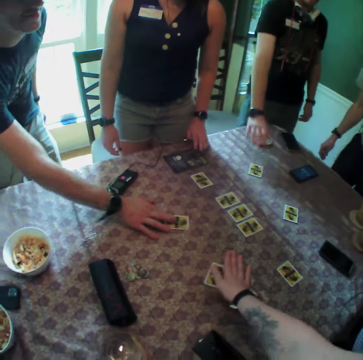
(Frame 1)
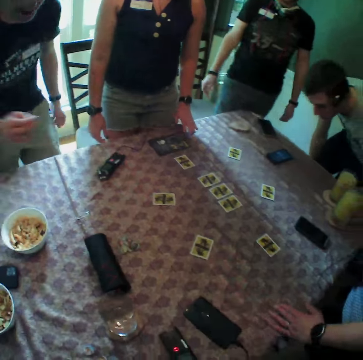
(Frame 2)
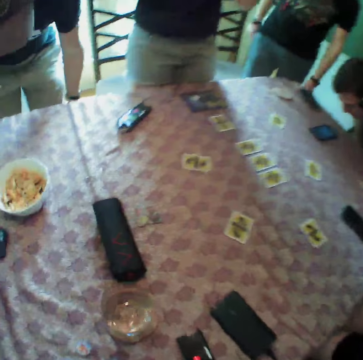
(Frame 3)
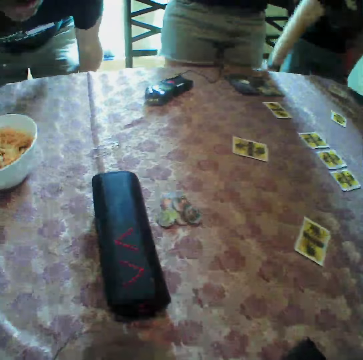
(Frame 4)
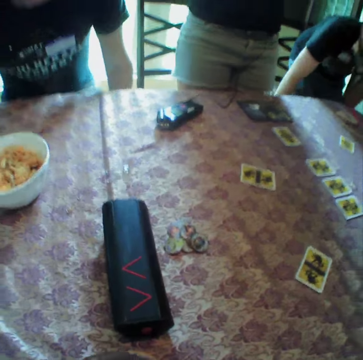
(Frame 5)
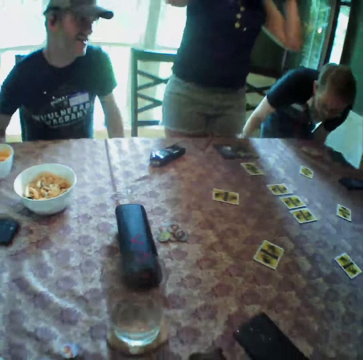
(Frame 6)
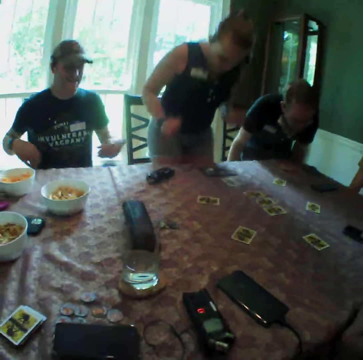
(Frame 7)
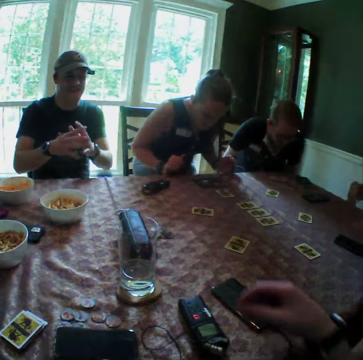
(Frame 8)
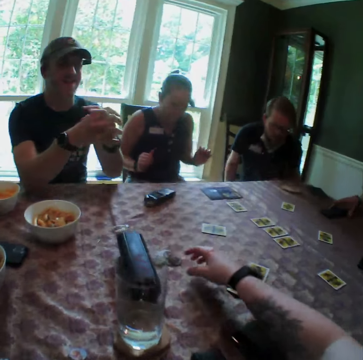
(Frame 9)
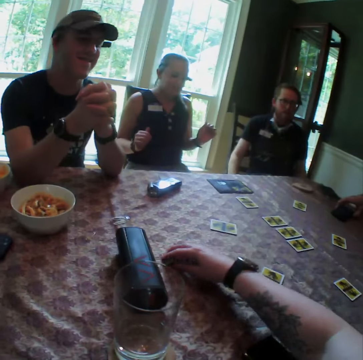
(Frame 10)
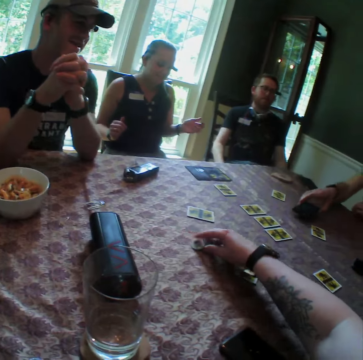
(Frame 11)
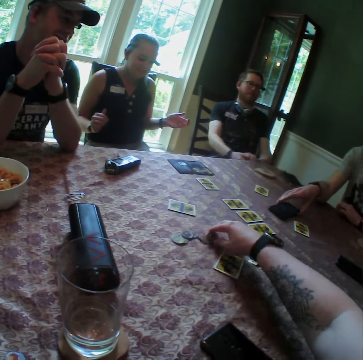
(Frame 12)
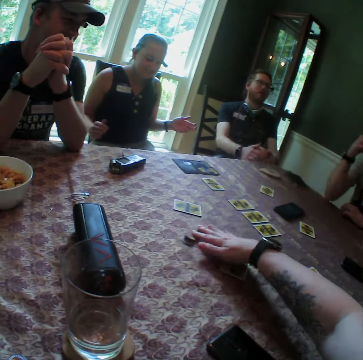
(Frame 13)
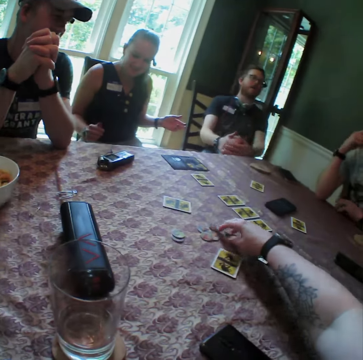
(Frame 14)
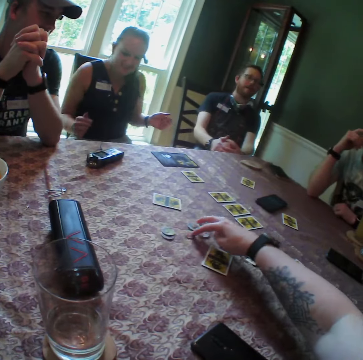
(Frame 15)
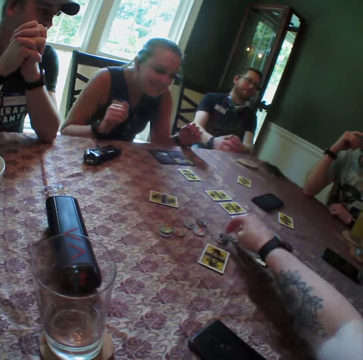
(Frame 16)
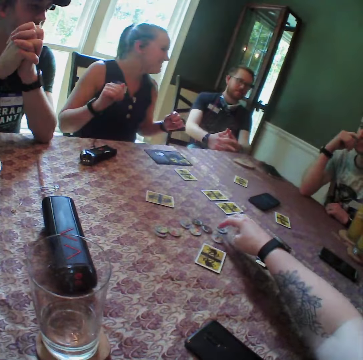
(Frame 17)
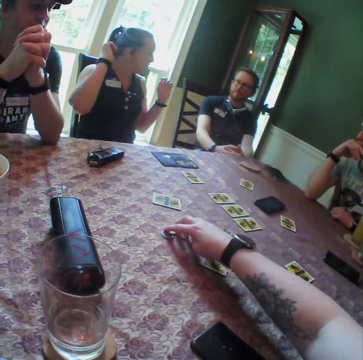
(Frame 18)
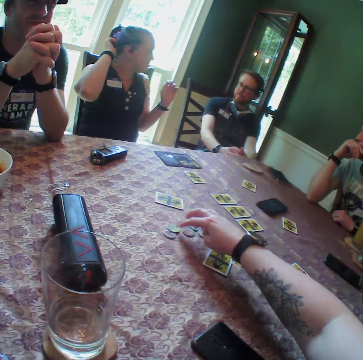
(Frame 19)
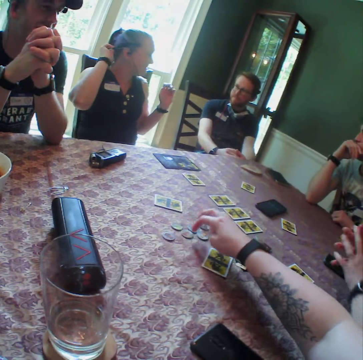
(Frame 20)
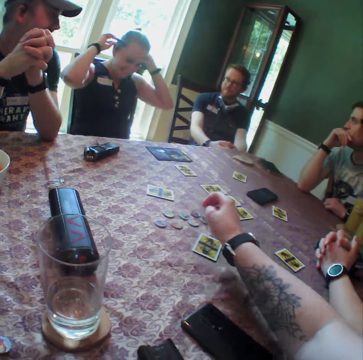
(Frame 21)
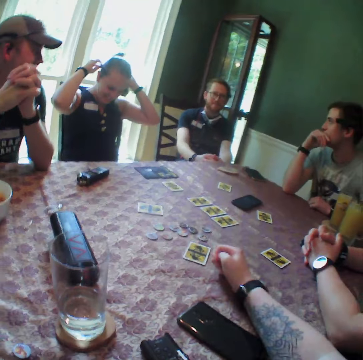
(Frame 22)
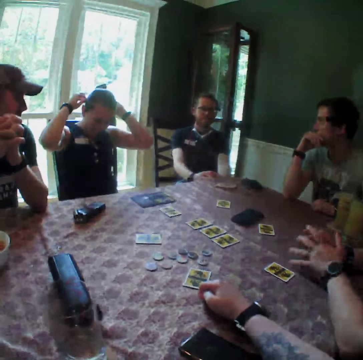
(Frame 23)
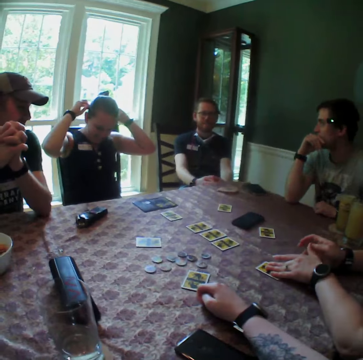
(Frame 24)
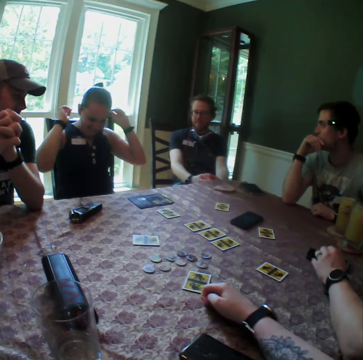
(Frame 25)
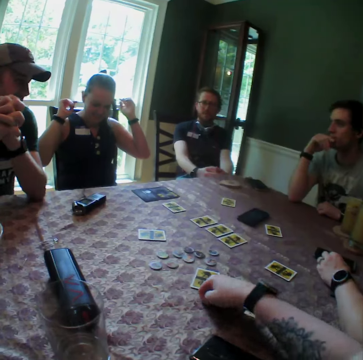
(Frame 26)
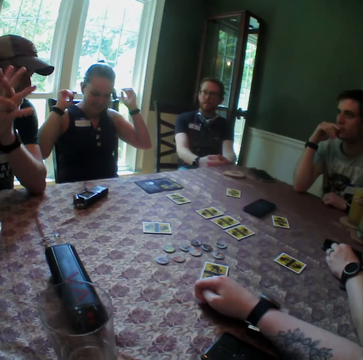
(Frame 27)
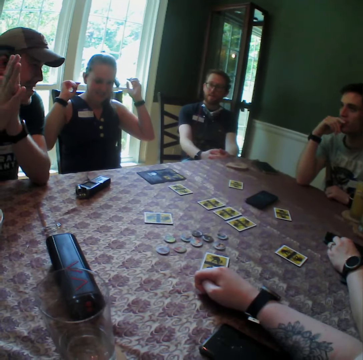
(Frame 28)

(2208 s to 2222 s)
The camera wearer removes his right hand from the card. A man removes his right hand from the card. Another man removes a hand from the table. A third man sits on a chair. A fourth man sits on a chair. The second man sits on a chair. The camera wearer sits on a chair. The first man sits on a chair. A woman sits on a chair. The camera wearer moves chips with his right hand. The third man carries a phone with his right hand. The camera wearer moves cards on the table. The third man drops the phone on the table. The camera wearer carries the chips on the table. Another man places a card on the table. The camera wearer moves the cards on the table. The woman moves on the chair. Another woman puts her hands on the table. The camera wearer moves the chips on the table. The other woman moves a card on the table with her left hand.

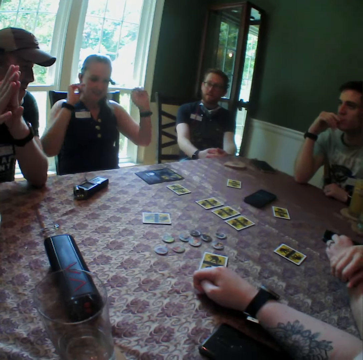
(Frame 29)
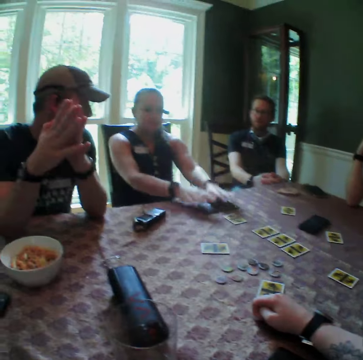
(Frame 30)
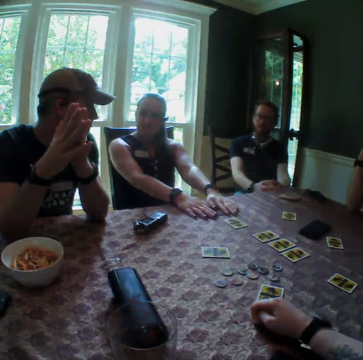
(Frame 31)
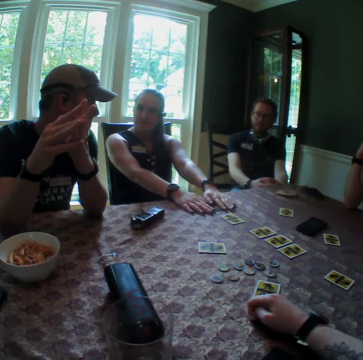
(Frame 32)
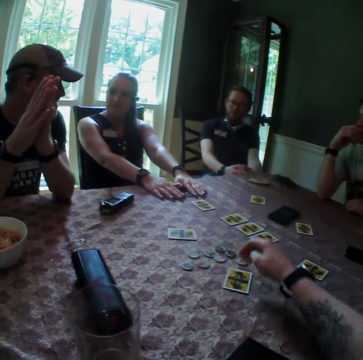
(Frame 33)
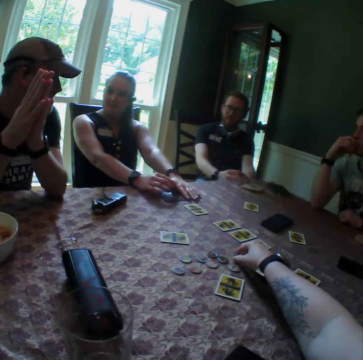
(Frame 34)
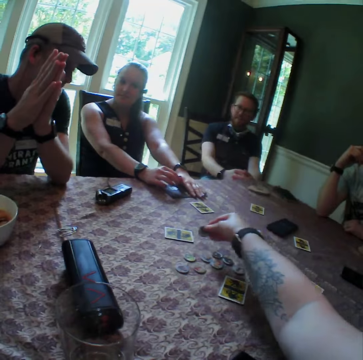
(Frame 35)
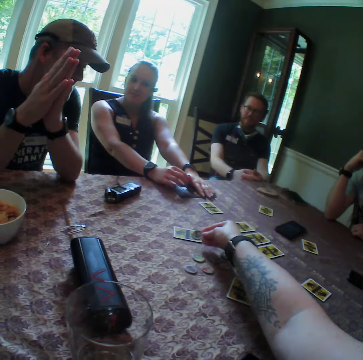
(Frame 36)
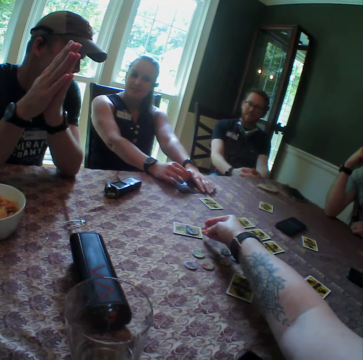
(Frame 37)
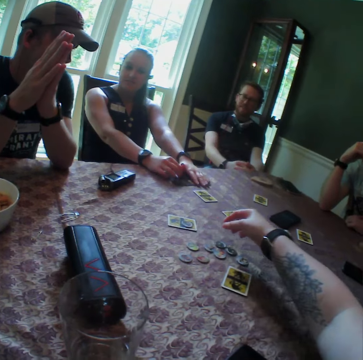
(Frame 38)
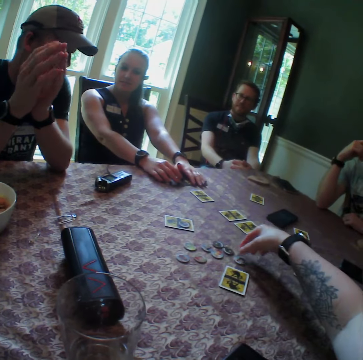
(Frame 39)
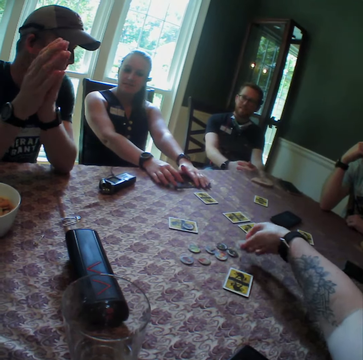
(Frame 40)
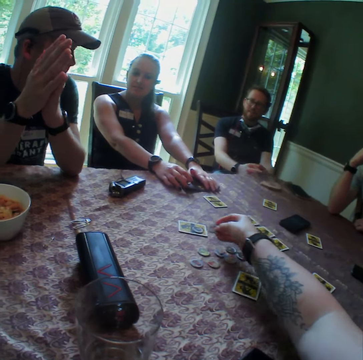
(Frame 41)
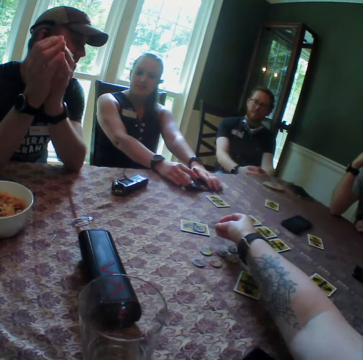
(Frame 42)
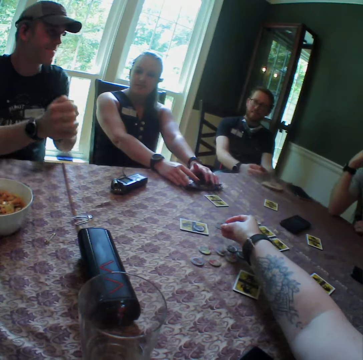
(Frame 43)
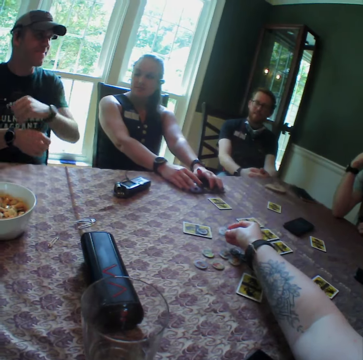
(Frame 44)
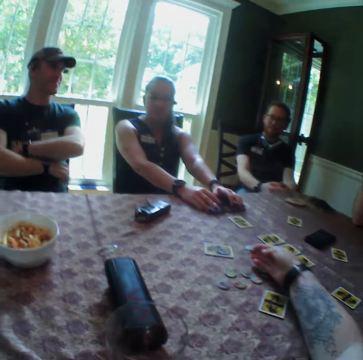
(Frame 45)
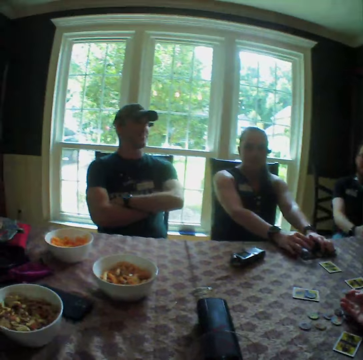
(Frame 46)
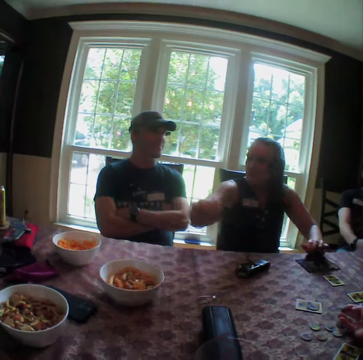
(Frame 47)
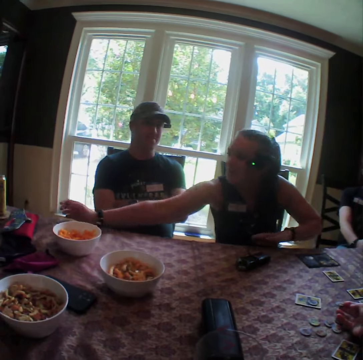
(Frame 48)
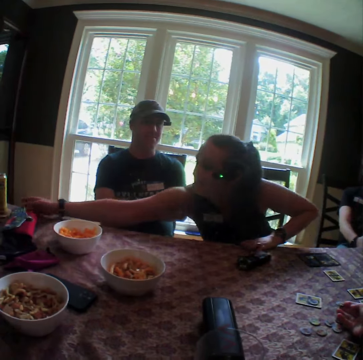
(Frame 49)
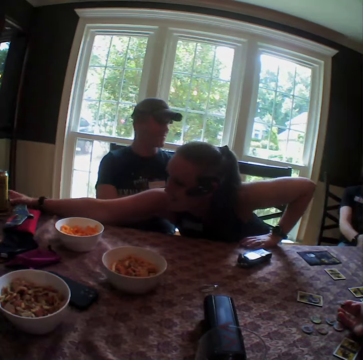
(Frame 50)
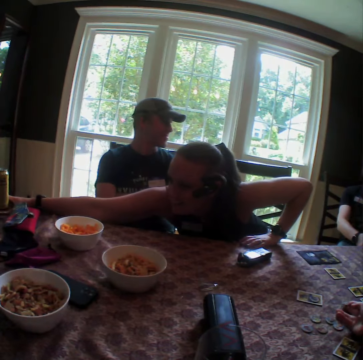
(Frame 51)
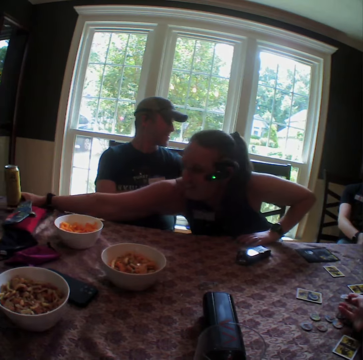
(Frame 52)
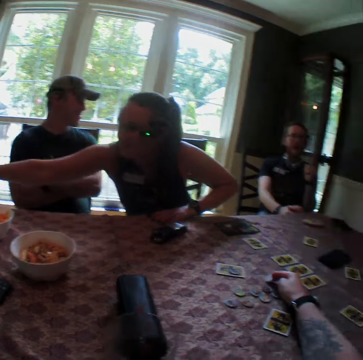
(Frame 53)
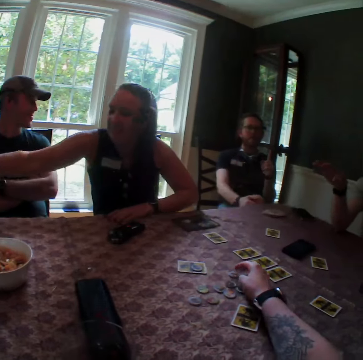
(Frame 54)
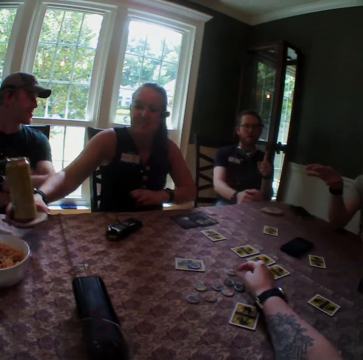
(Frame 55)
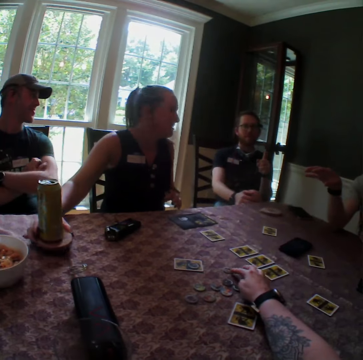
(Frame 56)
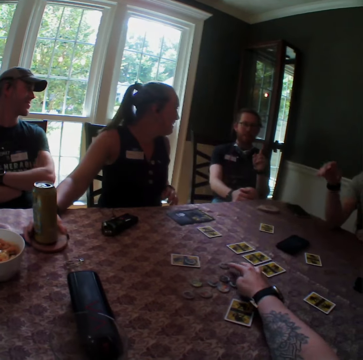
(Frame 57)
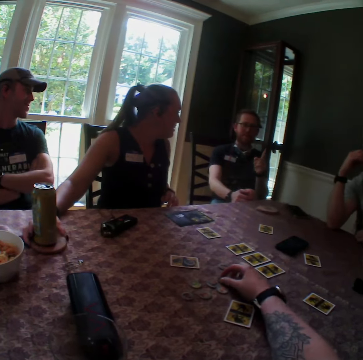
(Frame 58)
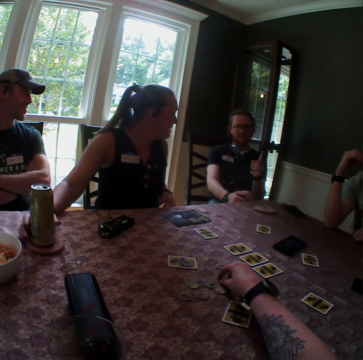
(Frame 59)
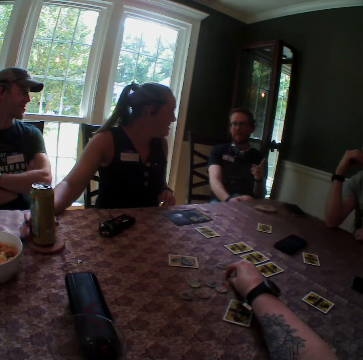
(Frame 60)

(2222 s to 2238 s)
The camera wearer looks around the room. A woman puts her hands on the table. The camera wearer carries a chip from the table with his right hand. He drops the chip on a card. He carries a chip from the table with his right hand. The woman carries a soda from the table with her right hand. A man uses a hand gesture. Another man uses a hand gesture. The woman drops the soda with a coaster on the table.

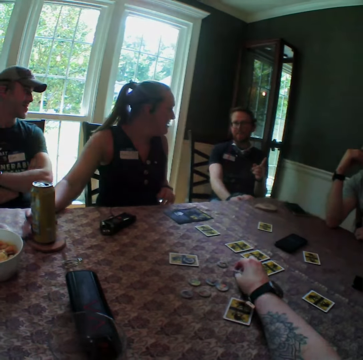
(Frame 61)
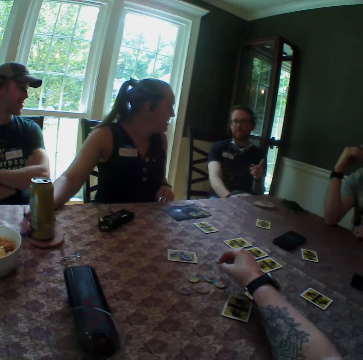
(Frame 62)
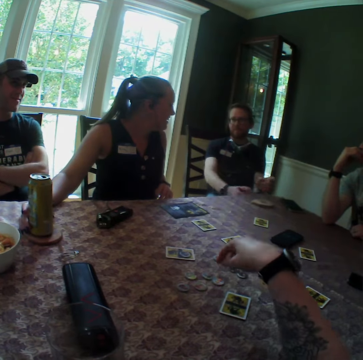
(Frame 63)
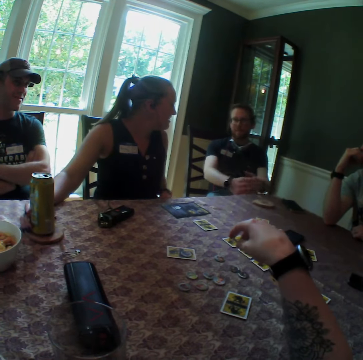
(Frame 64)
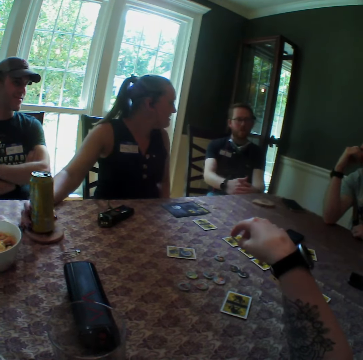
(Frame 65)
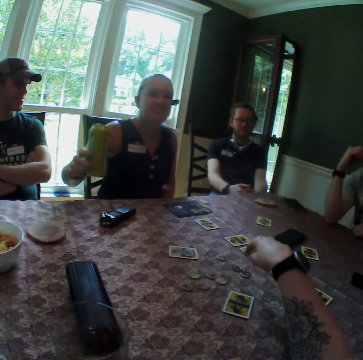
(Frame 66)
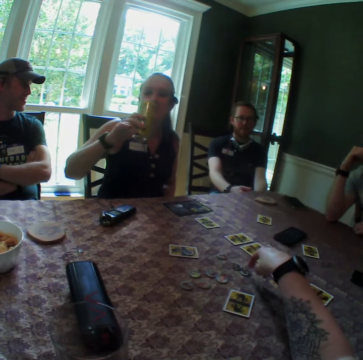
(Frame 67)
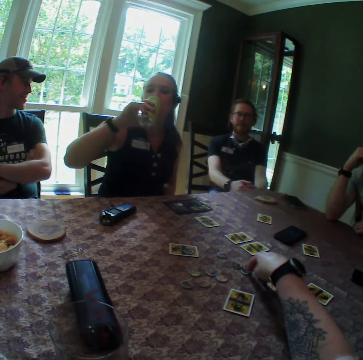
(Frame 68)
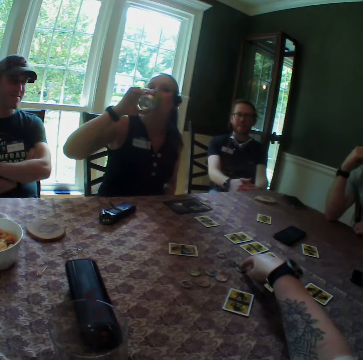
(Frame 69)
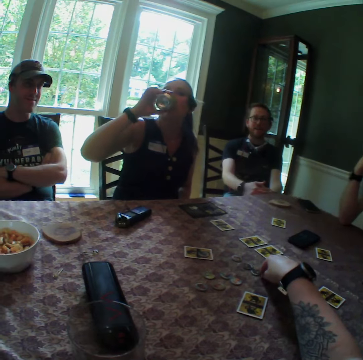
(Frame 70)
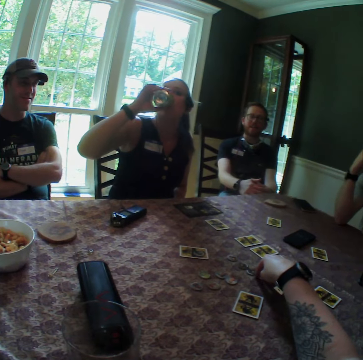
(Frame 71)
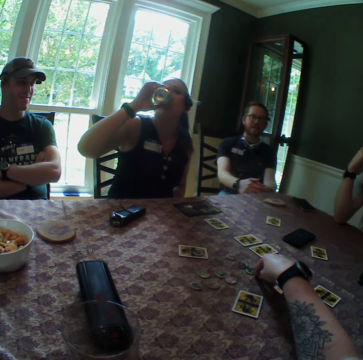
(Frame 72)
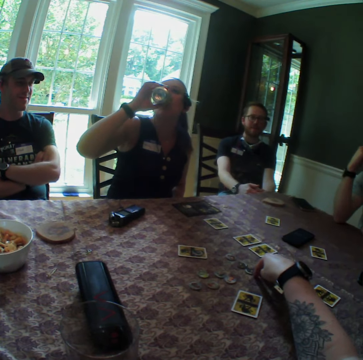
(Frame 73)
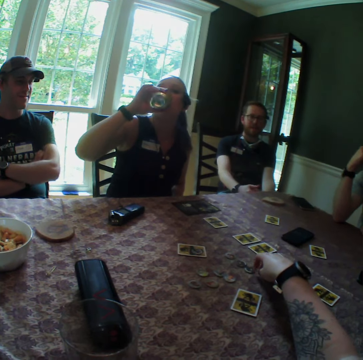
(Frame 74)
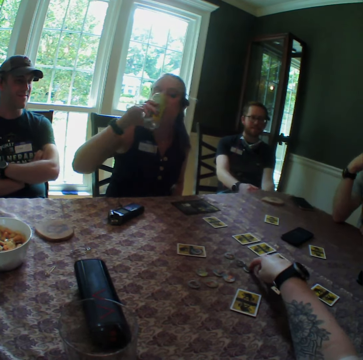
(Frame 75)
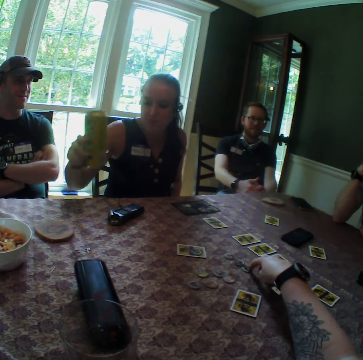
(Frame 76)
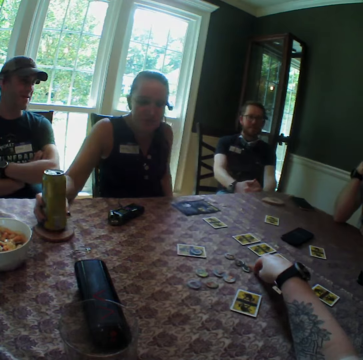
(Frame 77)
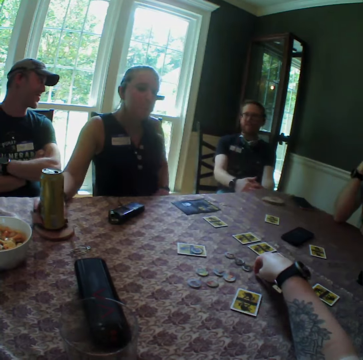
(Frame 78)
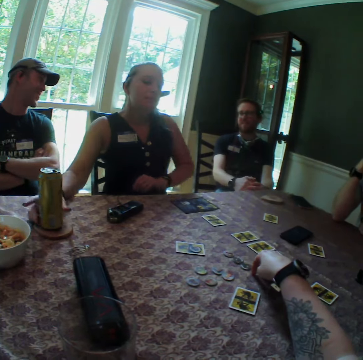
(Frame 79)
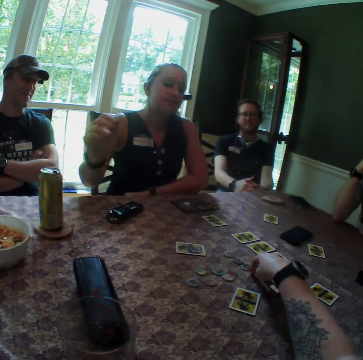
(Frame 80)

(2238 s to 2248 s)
The camera wearer moves a hand. A woman carries the soda from the coaster with her right hand. The woman drinks from the soda. The woman keeps the soda on the coaster.
